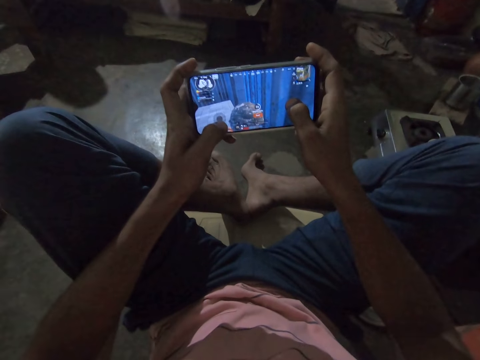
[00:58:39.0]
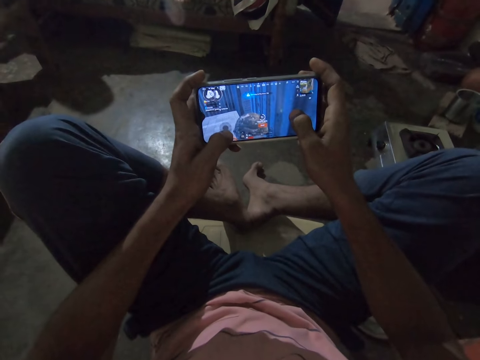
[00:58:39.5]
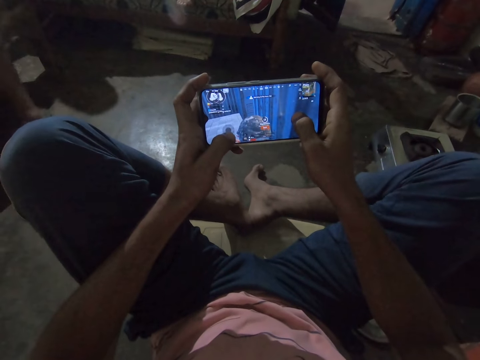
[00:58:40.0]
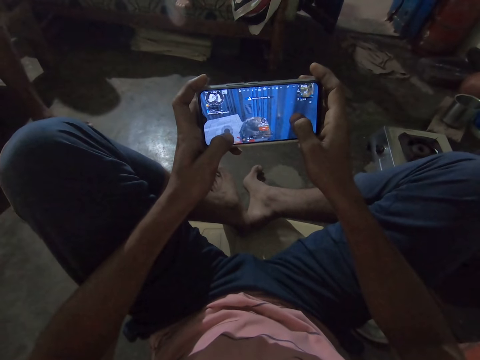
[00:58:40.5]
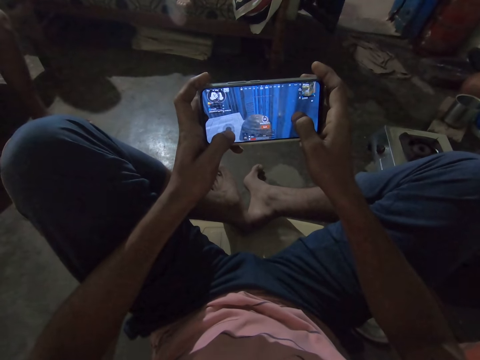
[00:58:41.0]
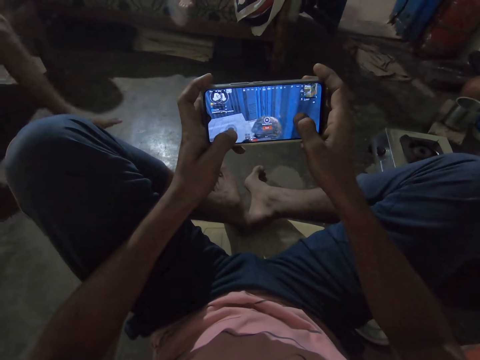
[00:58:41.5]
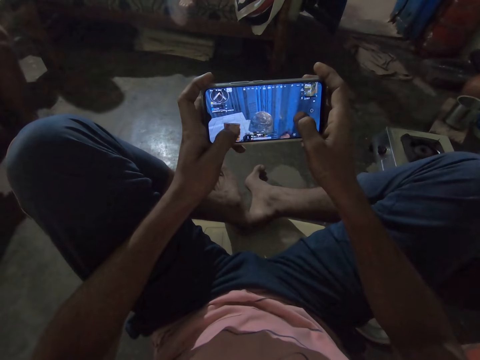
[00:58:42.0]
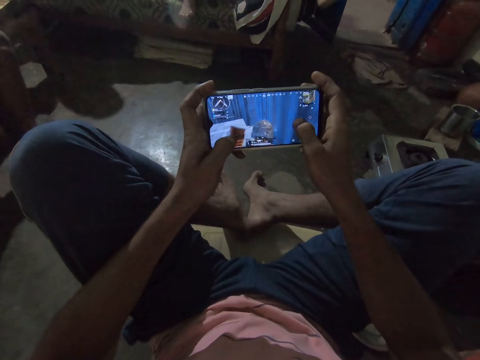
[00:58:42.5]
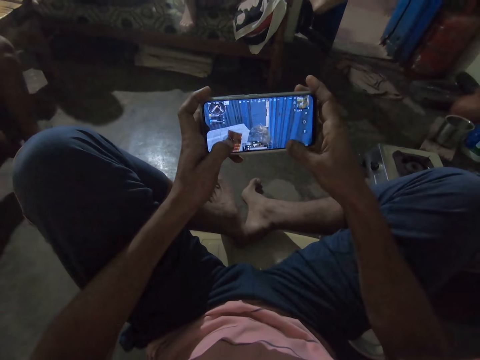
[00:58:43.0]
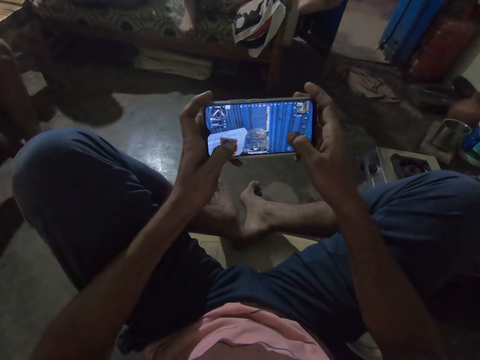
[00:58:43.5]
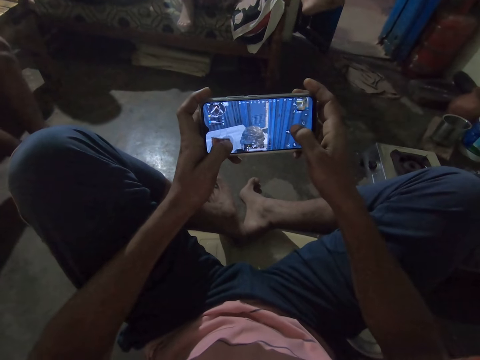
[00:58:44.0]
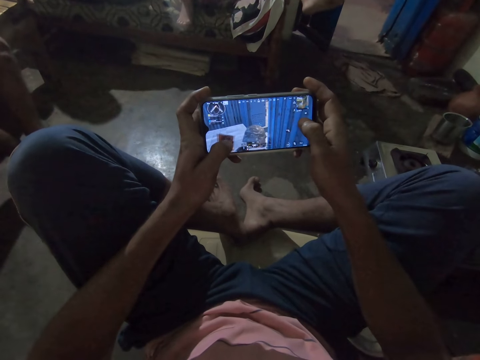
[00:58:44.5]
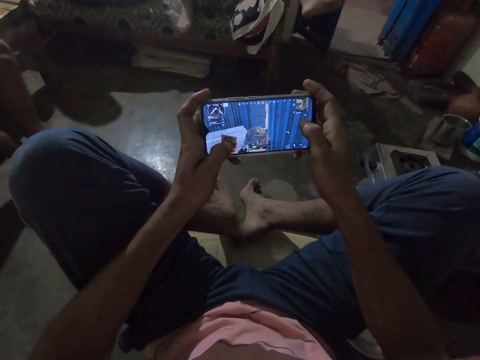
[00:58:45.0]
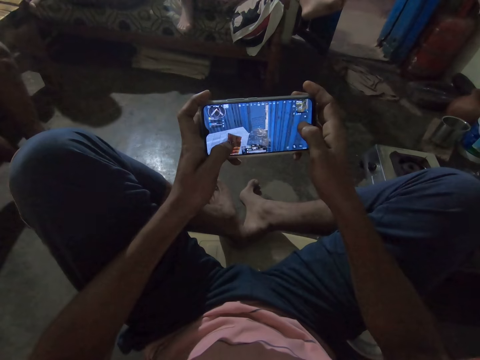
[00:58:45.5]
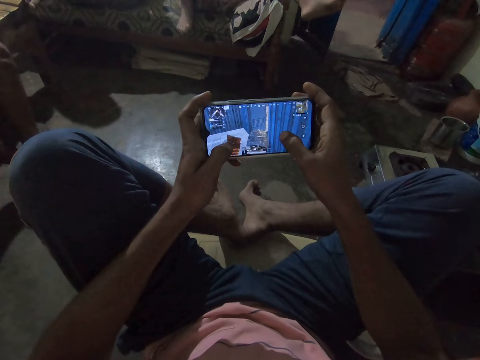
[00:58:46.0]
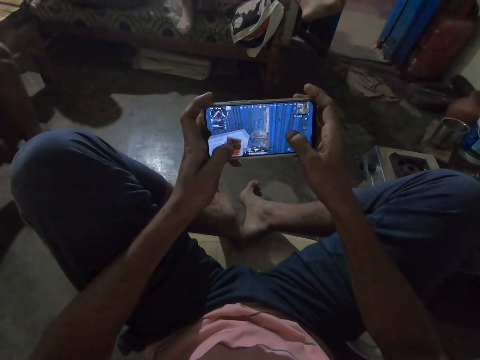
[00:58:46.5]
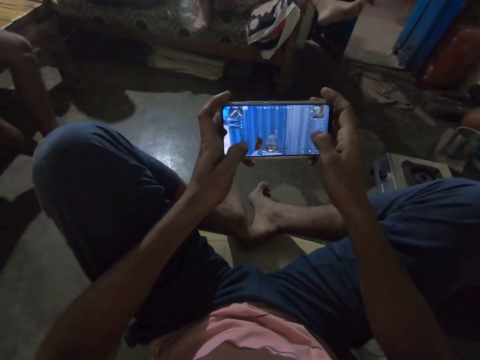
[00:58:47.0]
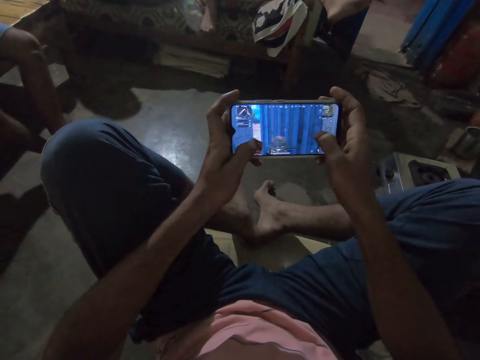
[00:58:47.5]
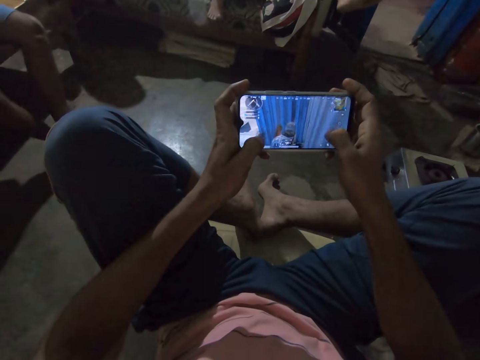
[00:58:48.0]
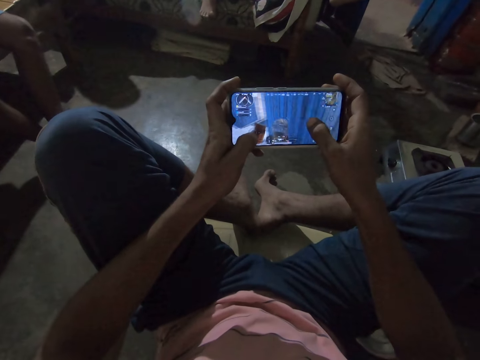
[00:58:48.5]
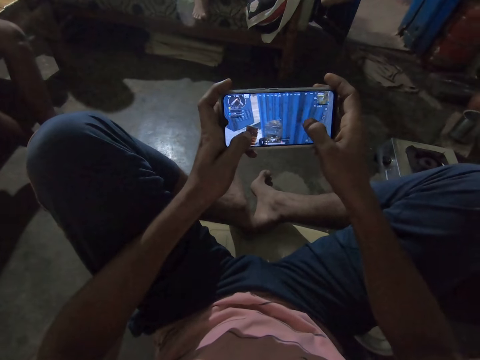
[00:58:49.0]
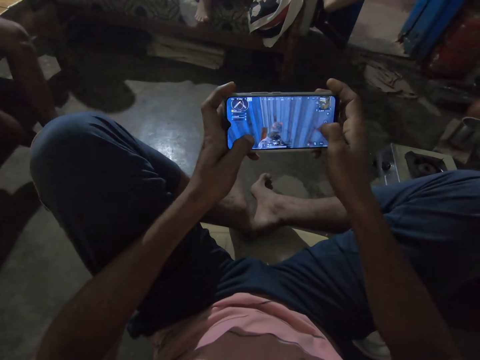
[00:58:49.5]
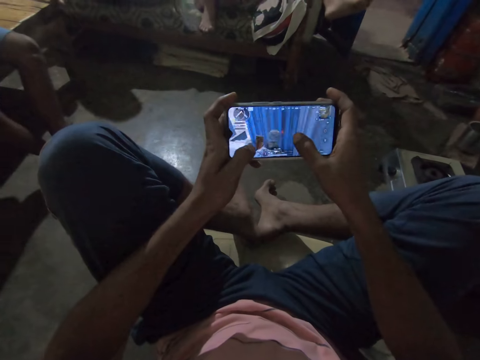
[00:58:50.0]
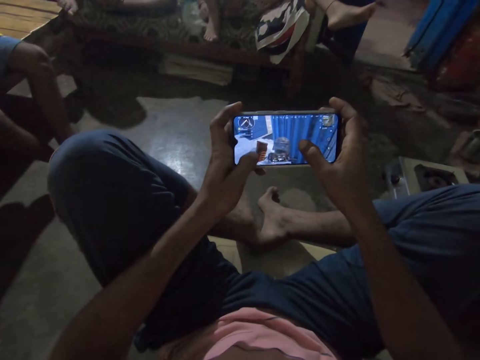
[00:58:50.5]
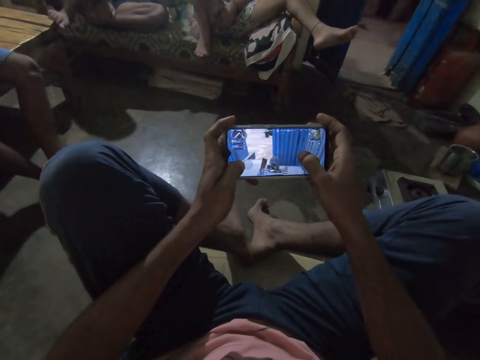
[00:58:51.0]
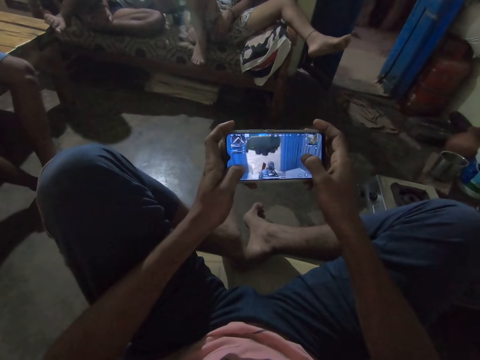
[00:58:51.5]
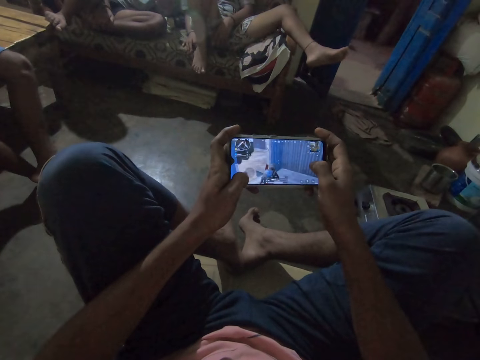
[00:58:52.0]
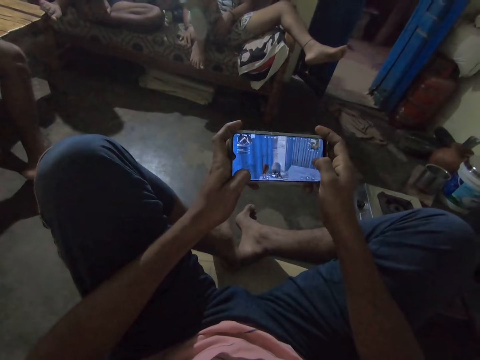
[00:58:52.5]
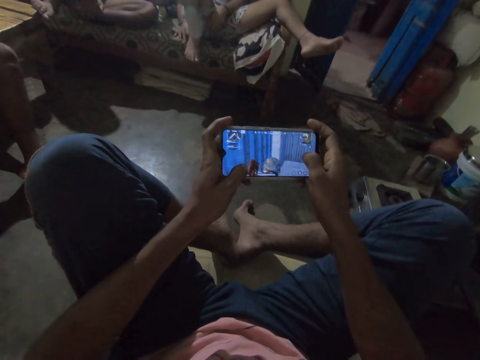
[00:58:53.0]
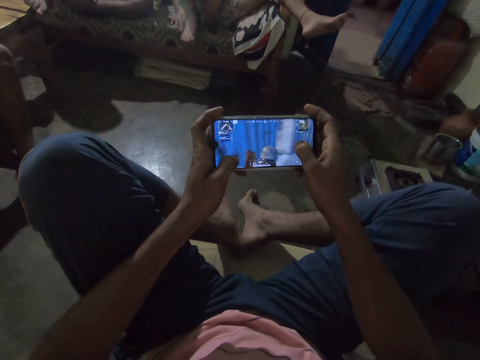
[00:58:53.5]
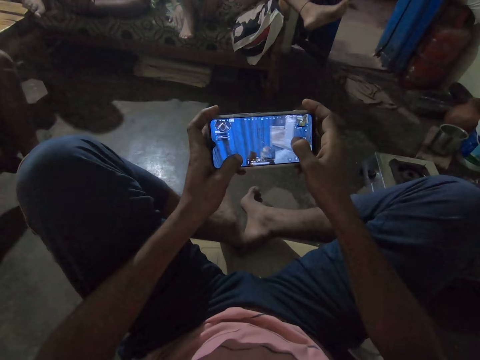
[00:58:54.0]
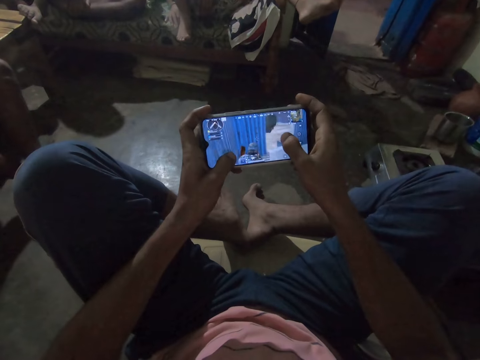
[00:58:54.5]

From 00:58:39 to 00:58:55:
The camera wearer plays a game on the phone repeatedly.

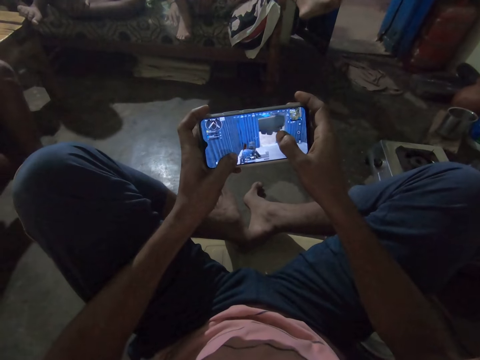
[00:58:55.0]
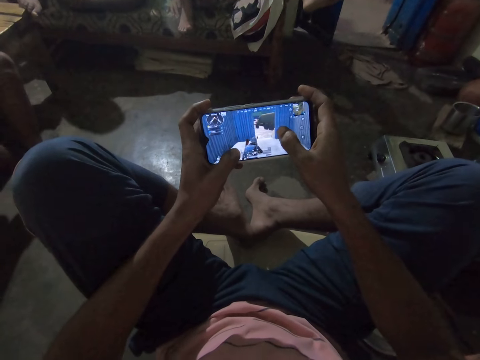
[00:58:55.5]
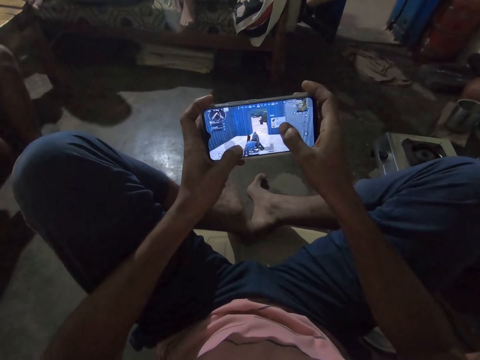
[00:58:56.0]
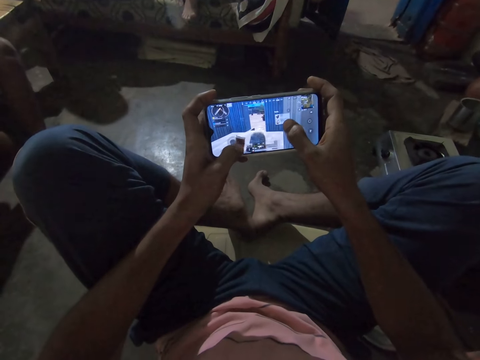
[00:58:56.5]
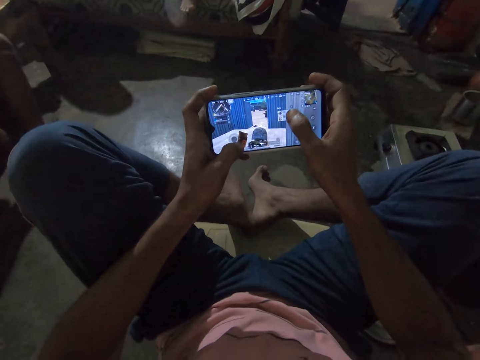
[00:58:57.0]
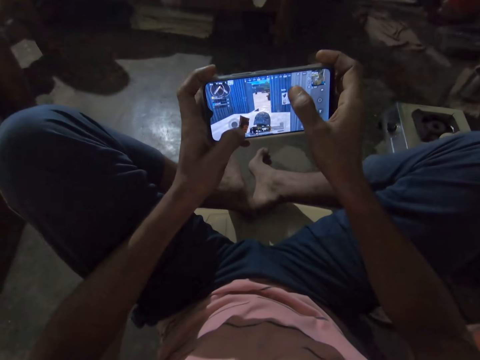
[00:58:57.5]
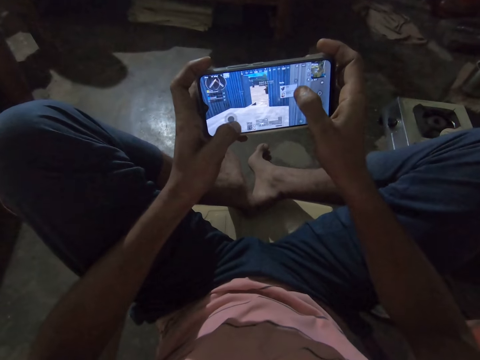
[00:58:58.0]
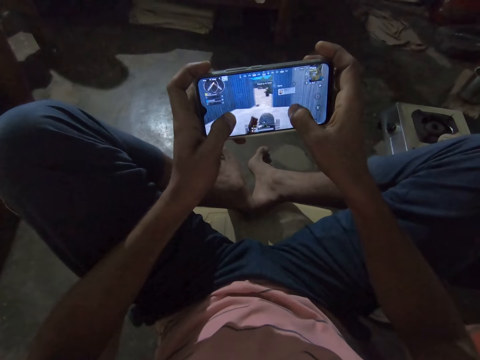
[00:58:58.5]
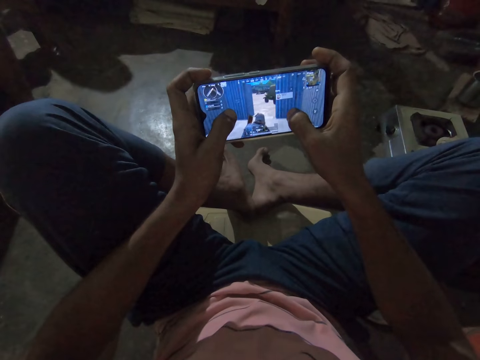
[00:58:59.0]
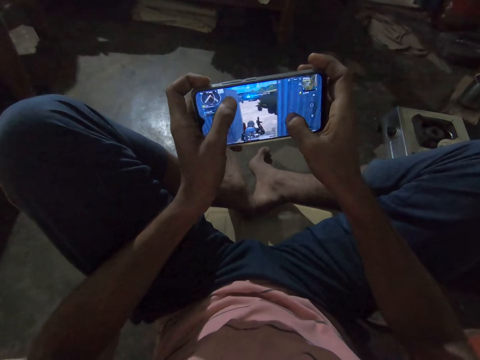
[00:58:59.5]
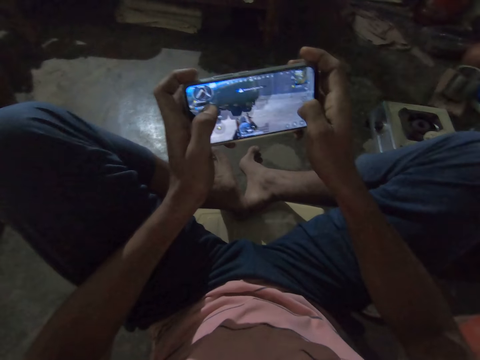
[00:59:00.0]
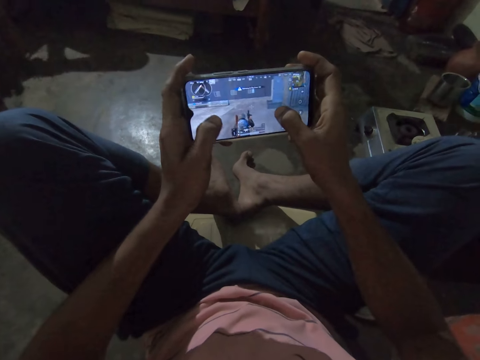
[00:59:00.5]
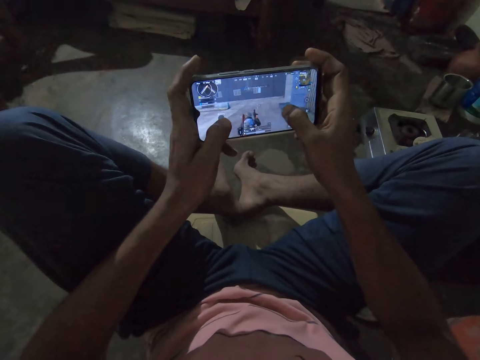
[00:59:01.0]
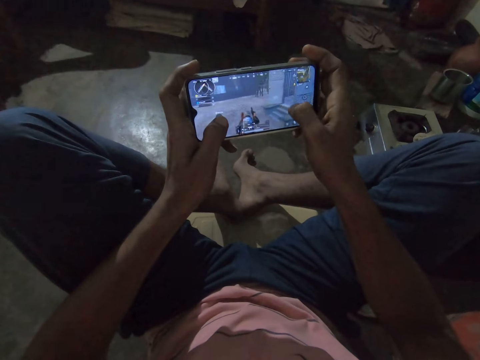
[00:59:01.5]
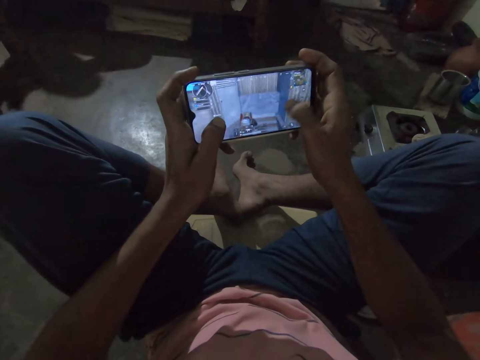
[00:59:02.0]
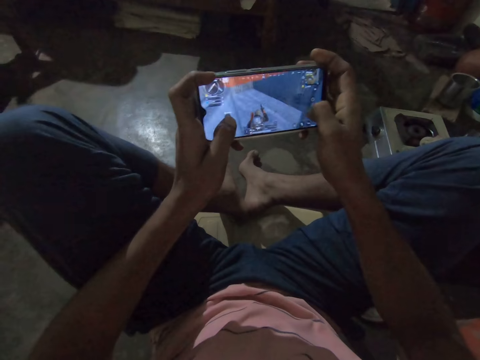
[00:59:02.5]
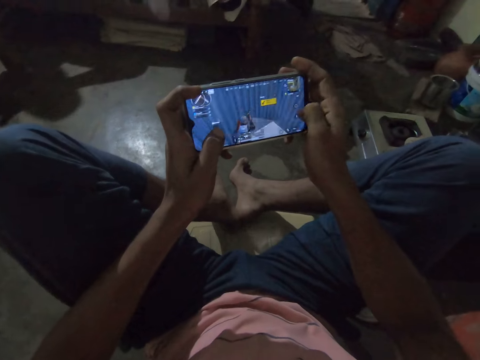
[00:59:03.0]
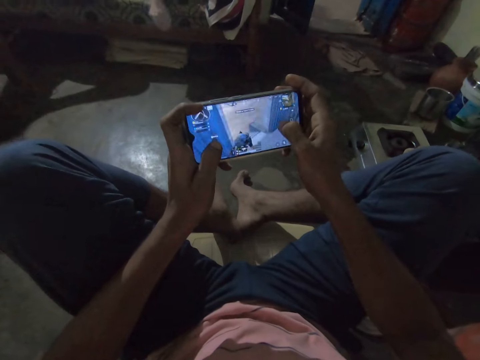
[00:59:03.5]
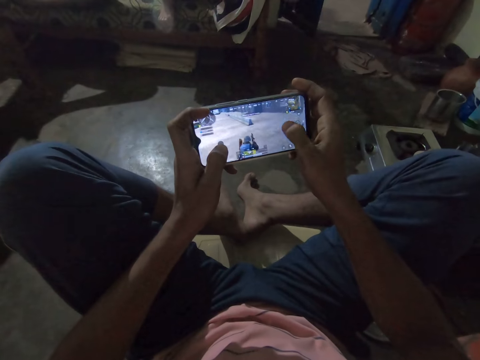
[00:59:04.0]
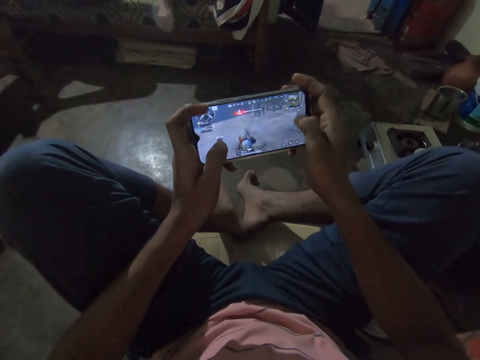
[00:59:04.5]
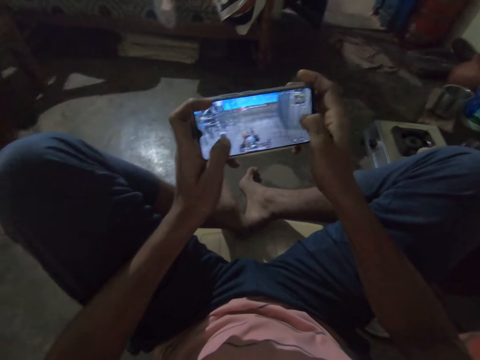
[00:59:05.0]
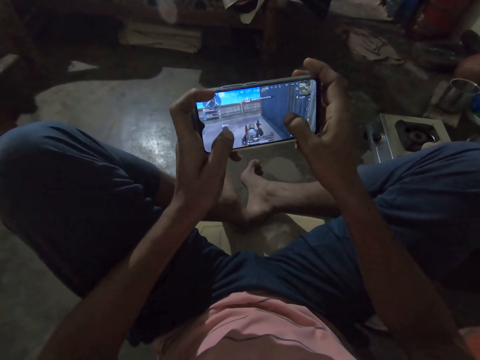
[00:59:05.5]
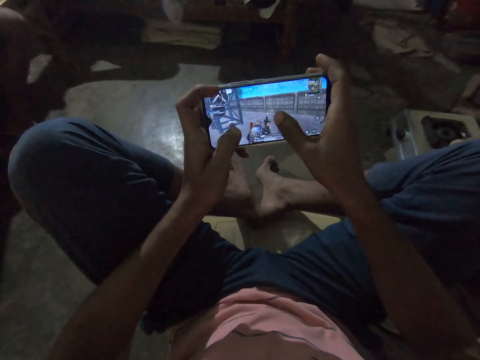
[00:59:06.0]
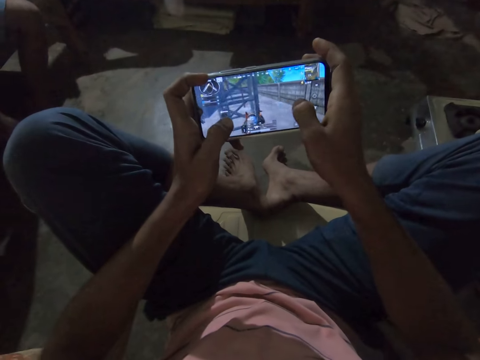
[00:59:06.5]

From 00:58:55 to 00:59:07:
The camera wearer plays a game on the phone. They play a game on the phone again.
